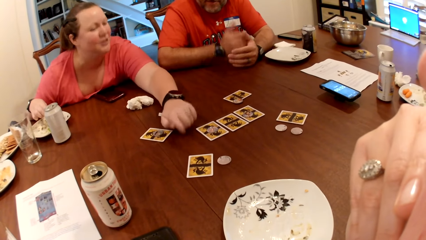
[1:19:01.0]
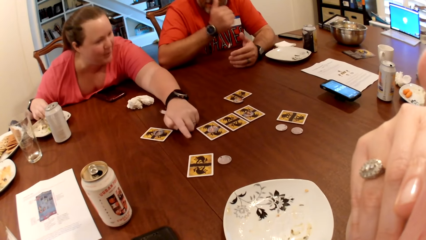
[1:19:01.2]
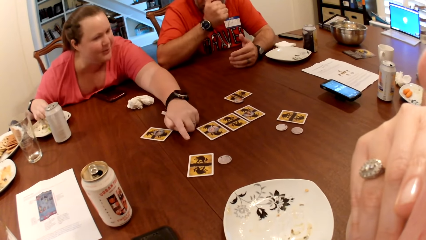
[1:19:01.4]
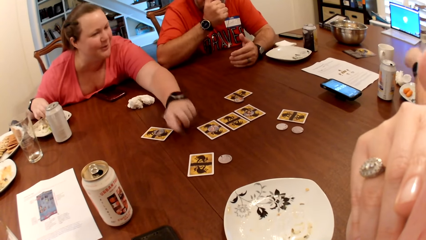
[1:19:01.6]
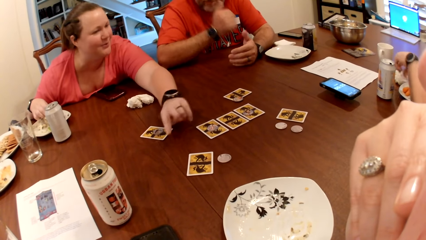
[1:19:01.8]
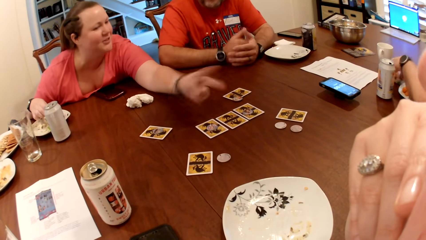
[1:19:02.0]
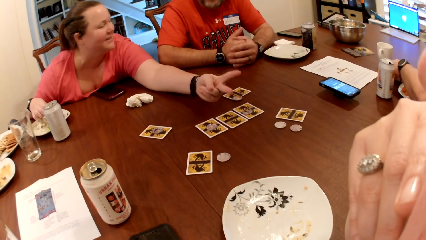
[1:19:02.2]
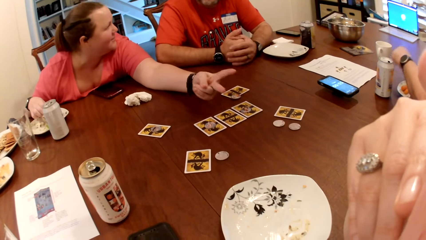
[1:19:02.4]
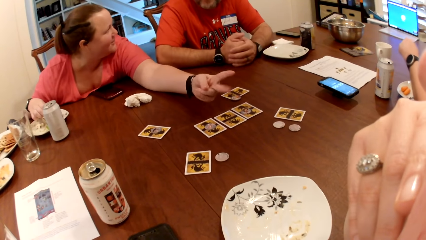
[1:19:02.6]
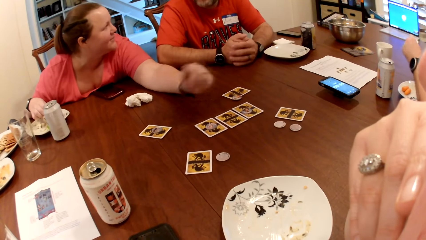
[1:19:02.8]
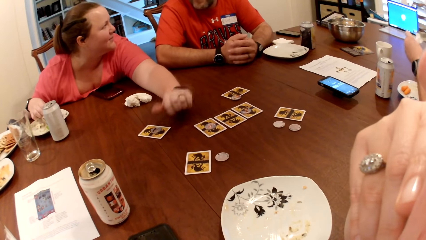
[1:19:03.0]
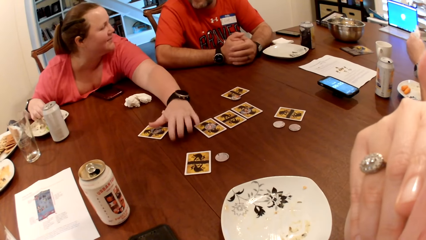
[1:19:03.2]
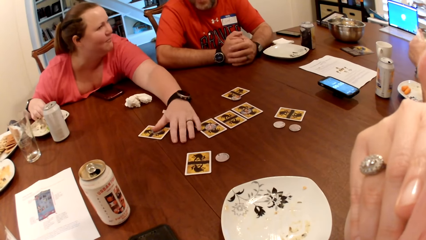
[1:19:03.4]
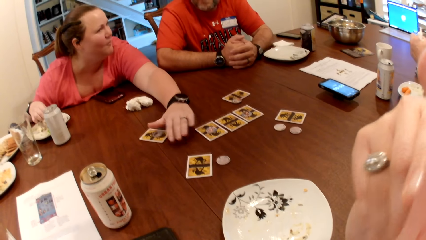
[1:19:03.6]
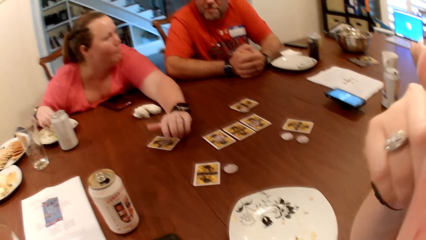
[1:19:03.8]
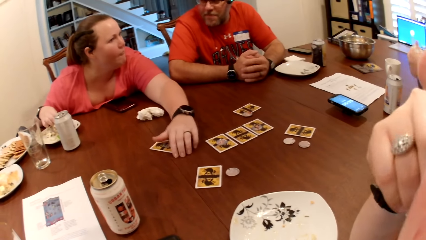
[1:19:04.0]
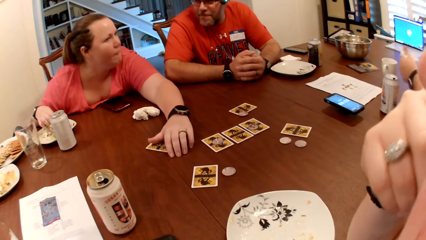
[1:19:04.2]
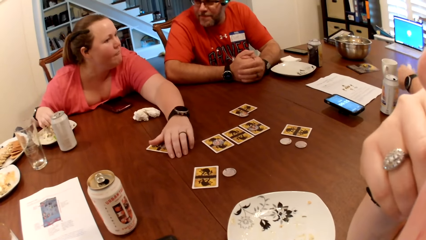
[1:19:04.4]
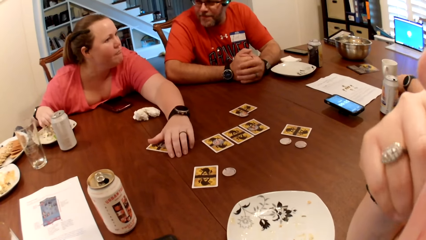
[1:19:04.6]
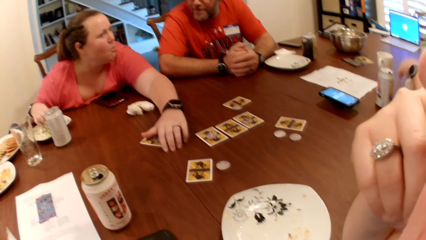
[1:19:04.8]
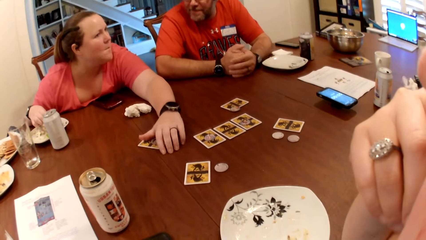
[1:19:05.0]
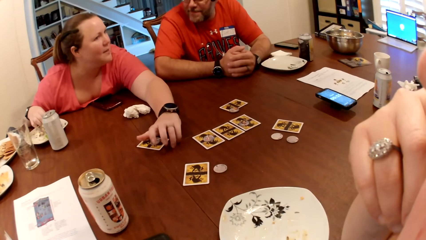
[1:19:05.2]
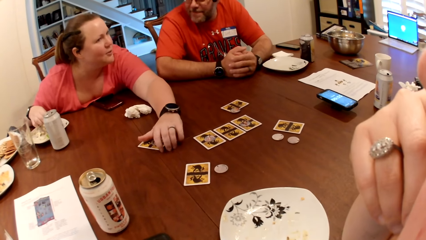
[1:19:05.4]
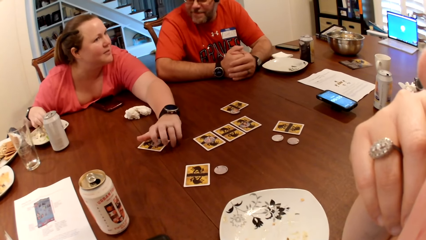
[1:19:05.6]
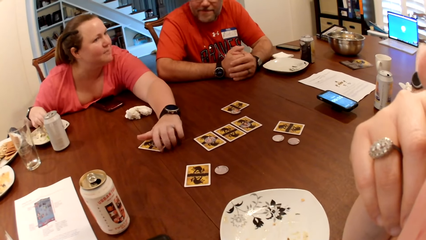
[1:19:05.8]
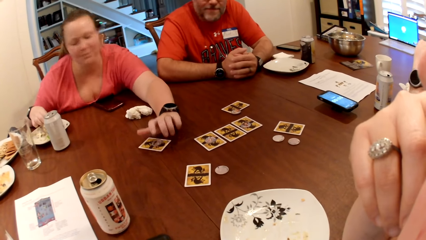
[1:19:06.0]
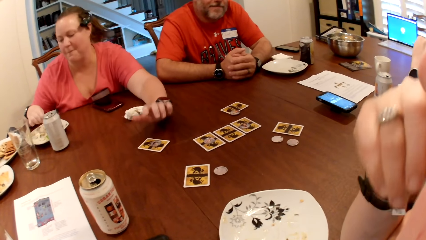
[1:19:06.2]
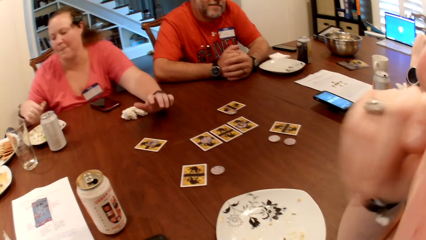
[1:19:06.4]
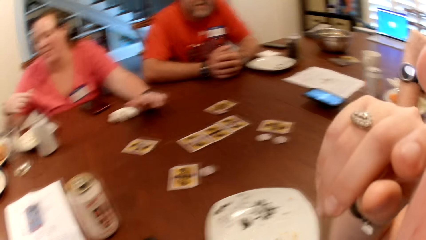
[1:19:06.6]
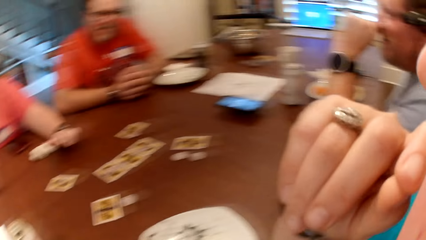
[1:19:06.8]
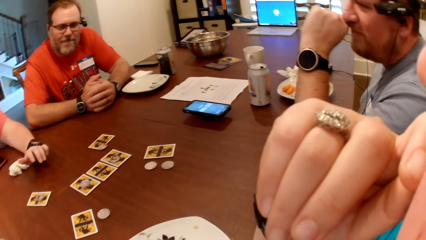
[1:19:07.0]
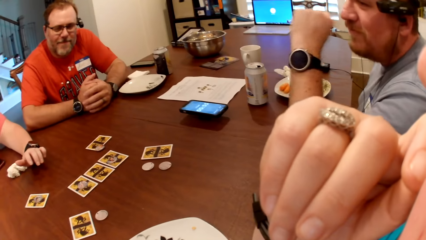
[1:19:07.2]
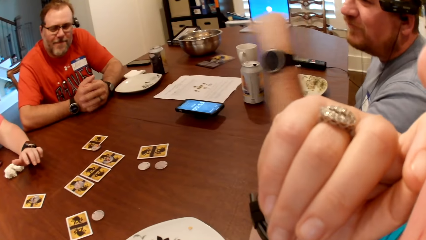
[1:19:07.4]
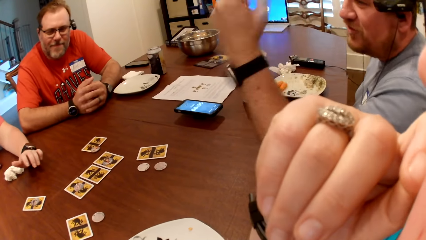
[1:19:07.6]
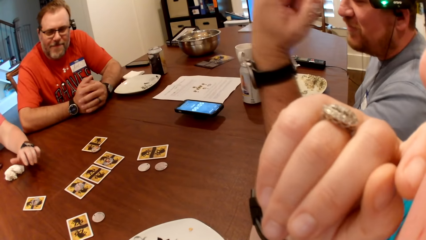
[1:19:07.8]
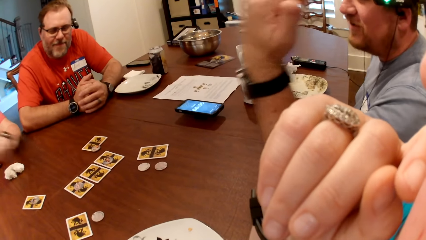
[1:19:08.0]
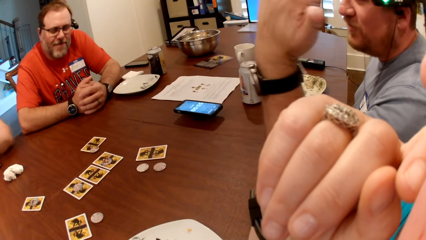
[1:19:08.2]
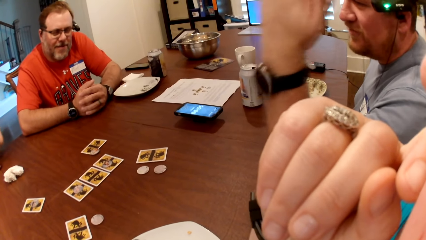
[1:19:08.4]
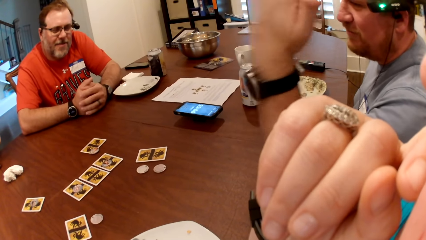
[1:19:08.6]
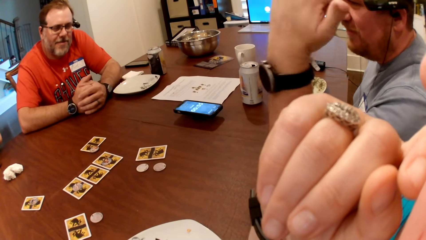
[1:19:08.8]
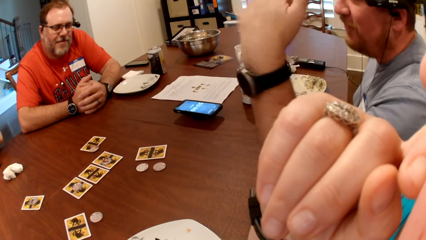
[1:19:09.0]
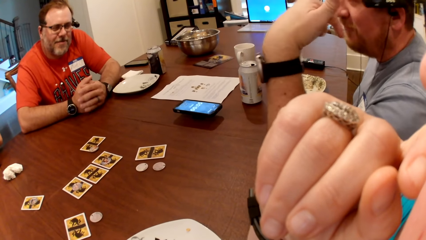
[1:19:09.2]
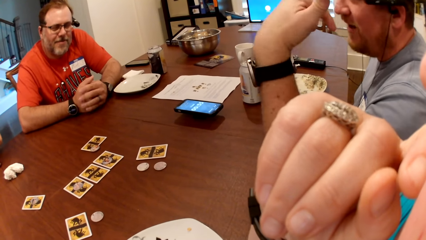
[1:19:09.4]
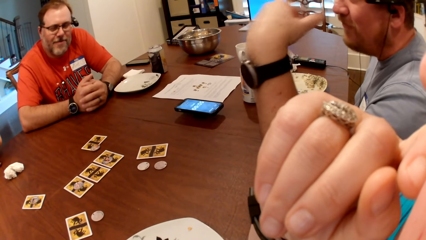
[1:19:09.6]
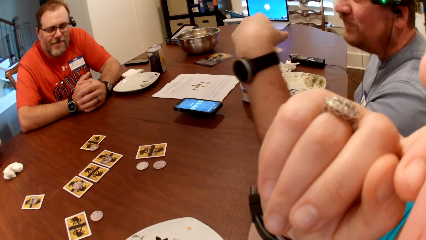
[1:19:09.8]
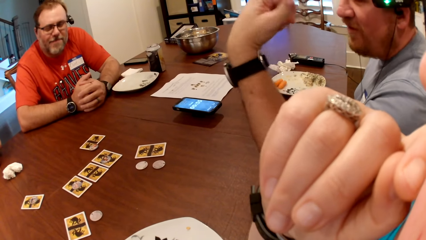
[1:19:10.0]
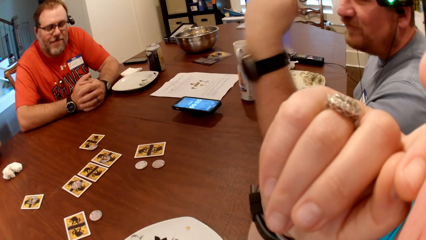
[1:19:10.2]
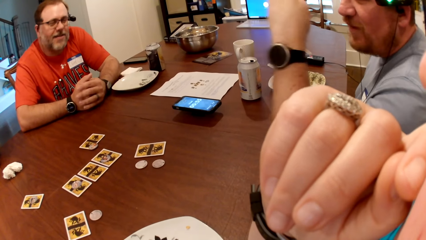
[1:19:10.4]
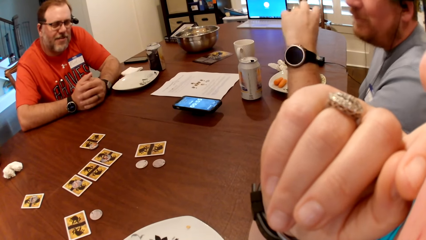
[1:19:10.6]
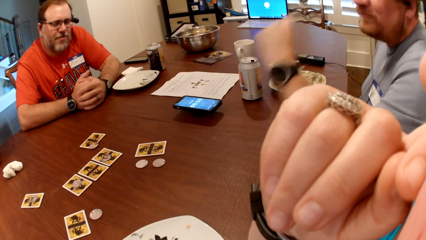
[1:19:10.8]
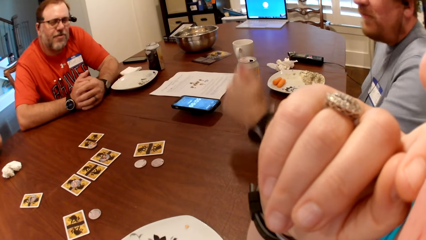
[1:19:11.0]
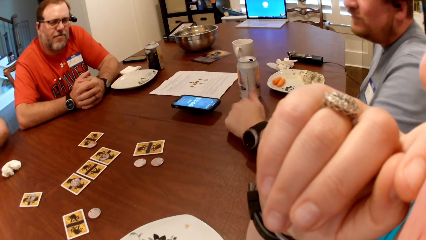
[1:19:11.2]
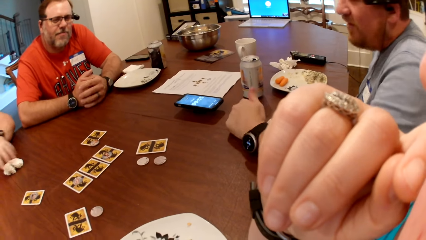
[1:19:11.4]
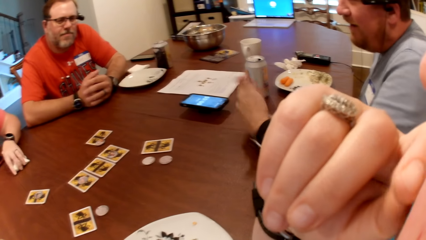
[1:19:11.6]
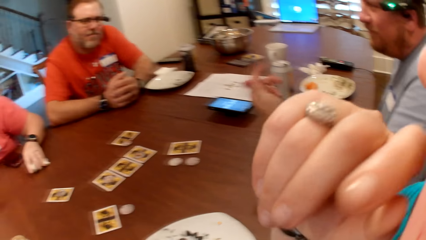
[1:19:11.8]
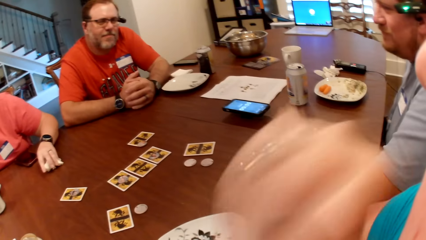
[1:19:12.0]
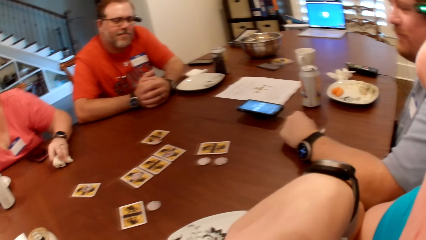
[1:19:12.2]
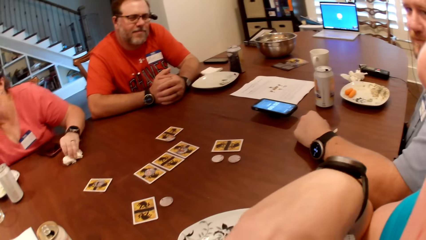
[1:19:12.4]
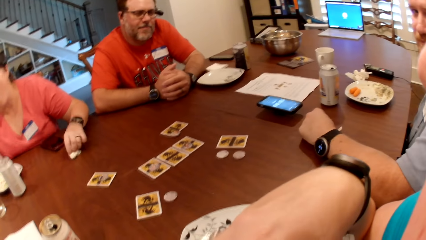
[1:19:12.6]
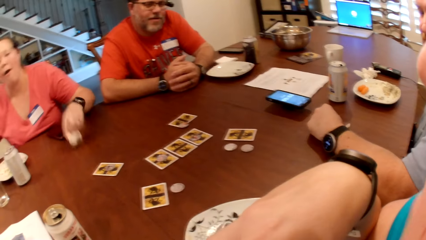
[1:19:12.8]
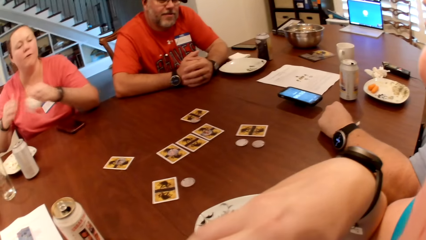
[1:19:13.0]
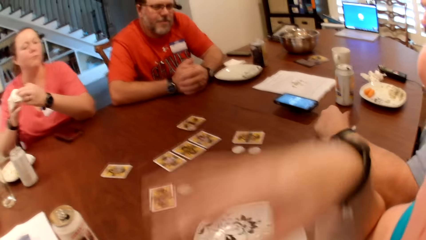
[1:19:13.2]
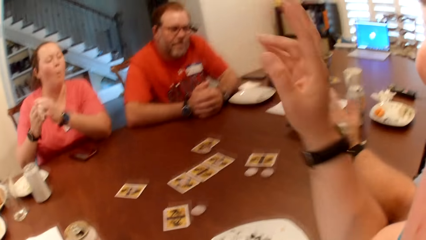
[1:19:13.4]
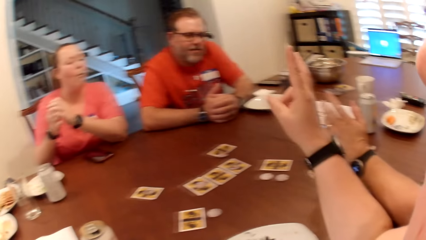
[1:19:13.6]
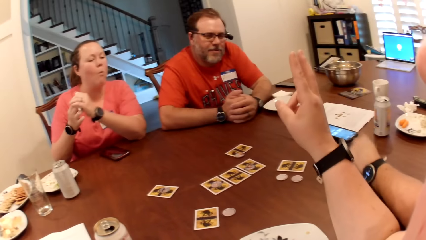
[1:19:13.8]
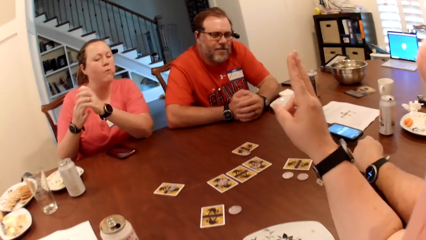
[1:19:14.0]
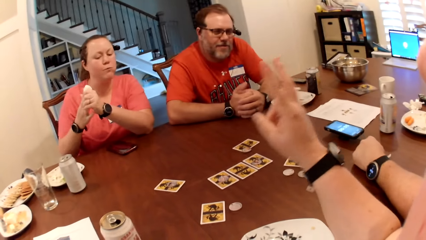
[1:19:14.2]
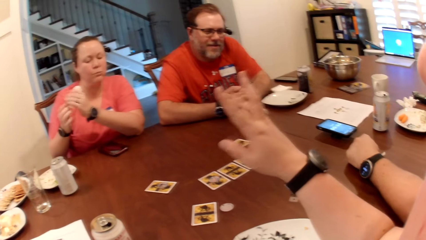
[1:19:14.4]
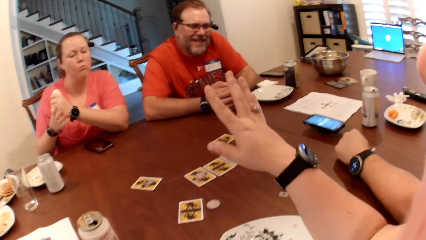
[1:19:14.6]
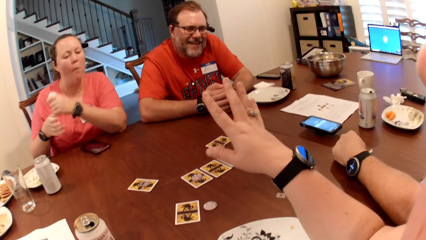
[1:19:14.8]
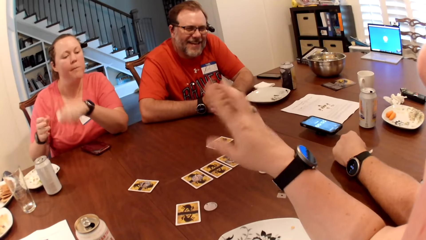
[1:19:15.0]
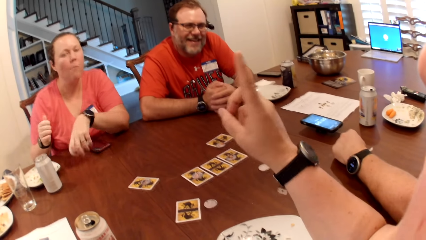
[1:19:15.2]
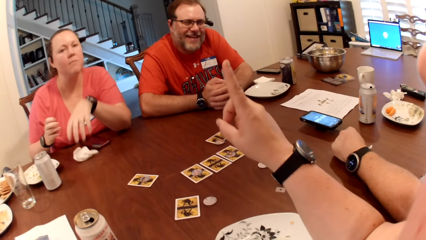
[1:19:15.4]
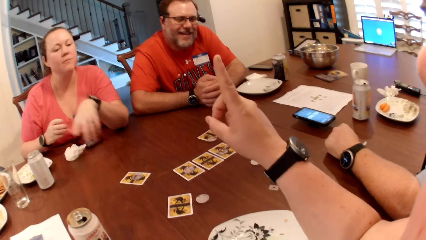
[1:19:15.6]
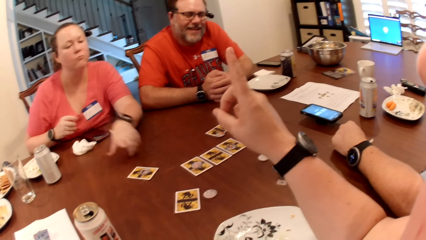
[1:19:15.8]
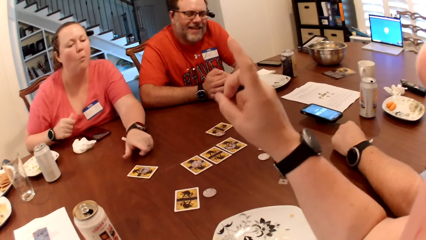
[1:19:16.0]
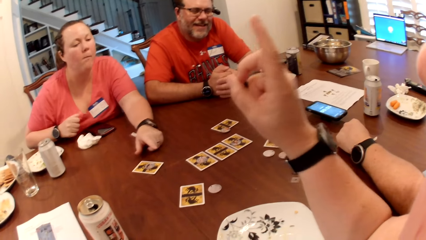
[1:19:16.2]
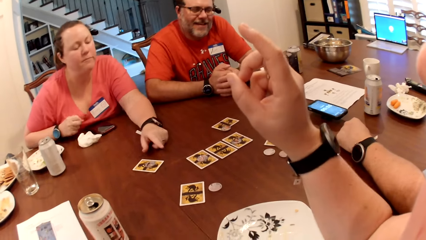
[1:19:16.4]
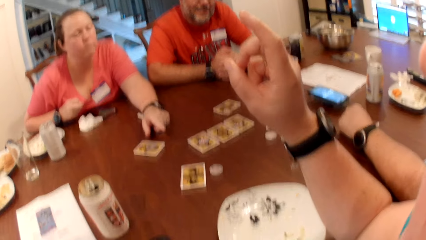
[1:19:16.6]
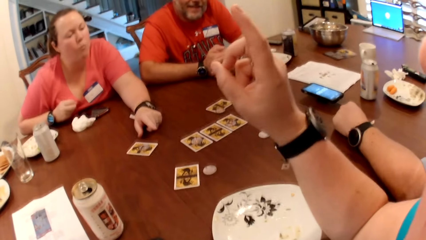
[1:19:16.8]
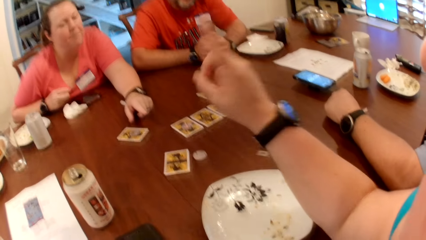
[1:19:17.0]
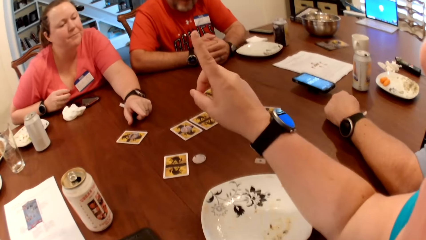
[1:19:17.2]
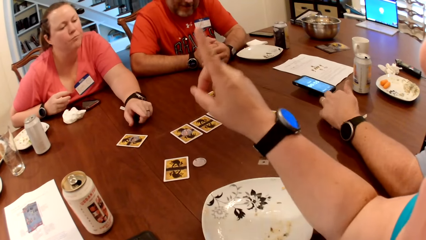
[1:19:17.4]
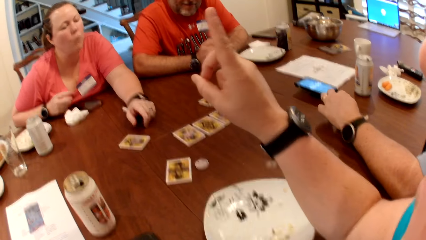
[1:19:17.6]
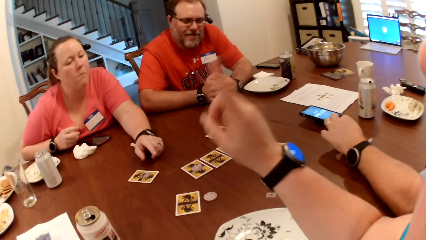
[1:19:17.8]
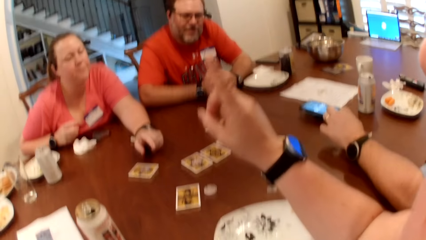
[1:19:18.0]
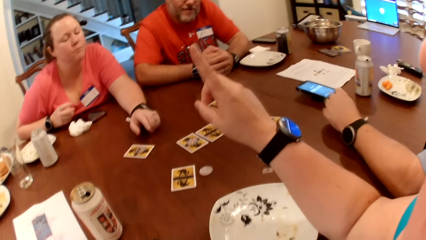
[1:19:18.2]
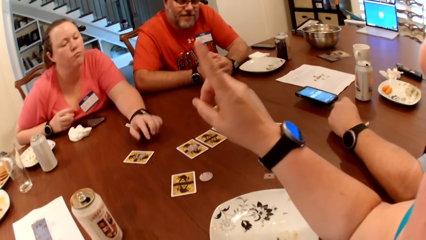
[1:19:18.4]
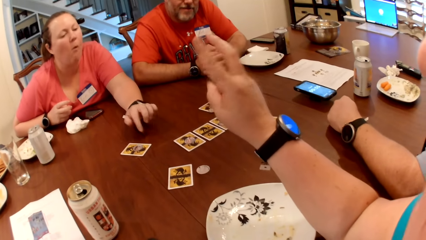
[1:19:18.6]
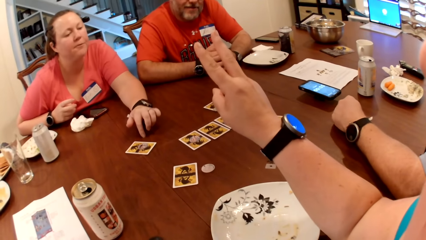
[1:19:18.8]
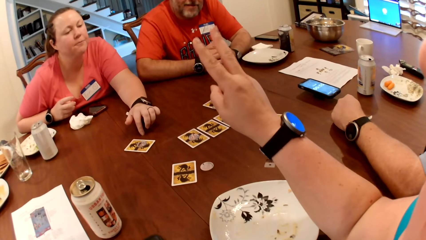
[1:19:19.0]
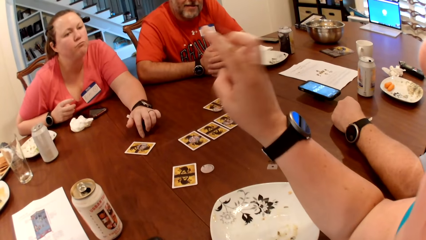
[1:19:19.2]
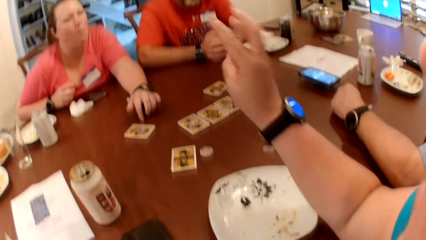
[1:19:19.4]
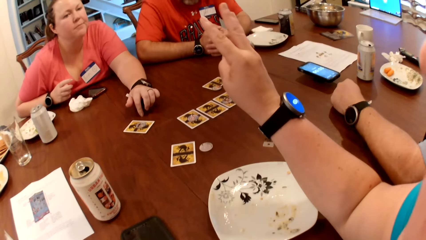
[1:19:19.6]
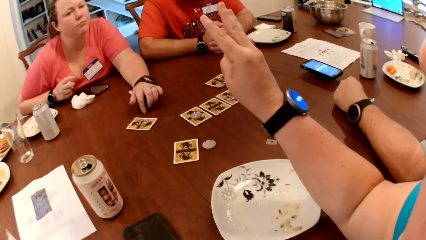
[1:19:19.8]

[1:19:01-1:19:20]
A person moves the hand to the face. A man picks the paper towel from the table with his left hand. The person moves the hand down. A woman moves the hand on the table. The man cleans his left hand with the paper towel, touches the paper, and drops the paper towel on the table with his left hand. The woman drums her left hand on the table. The woman moves from the table. The man moves the hand to the table. The woman picks the paper towel from the table with her left hand. The camera wearer moves the hand from the face. They talk to the person. The woman cleans both hands with the paper towel. The camera wearer points at the woman. The woman drops the paper towel on the table with her left hand, and puts the hand on the table.
